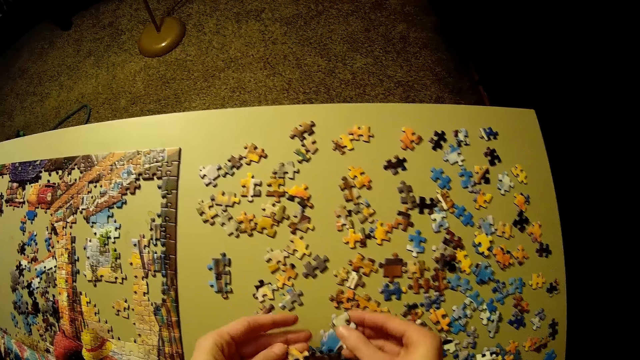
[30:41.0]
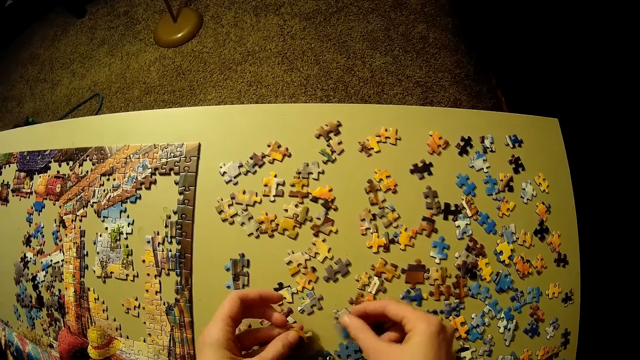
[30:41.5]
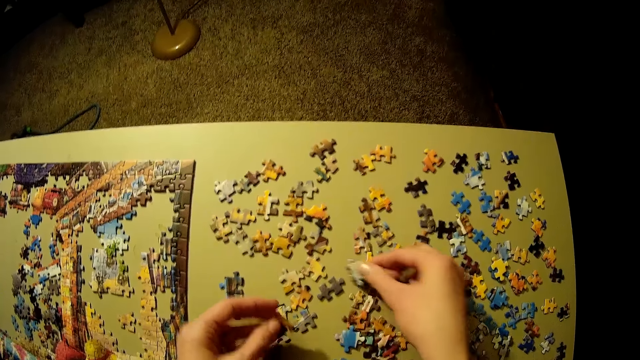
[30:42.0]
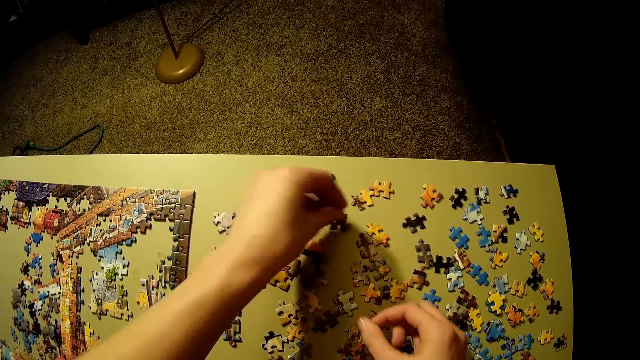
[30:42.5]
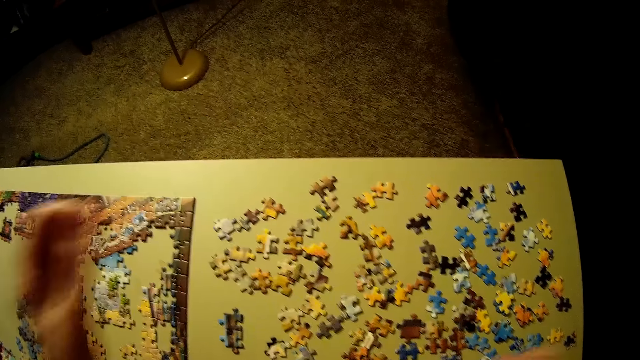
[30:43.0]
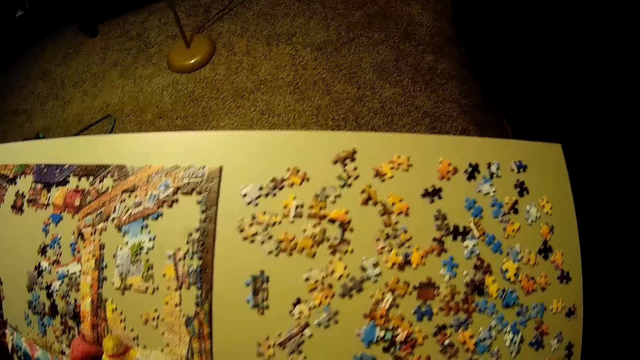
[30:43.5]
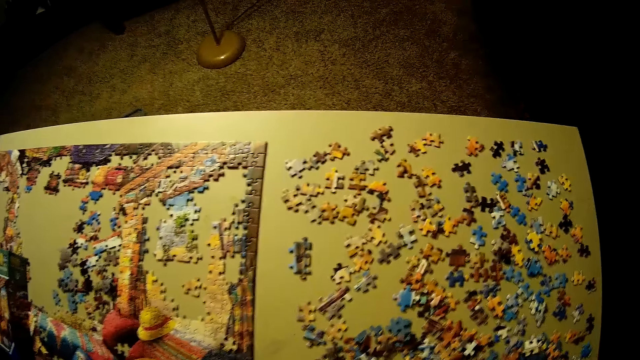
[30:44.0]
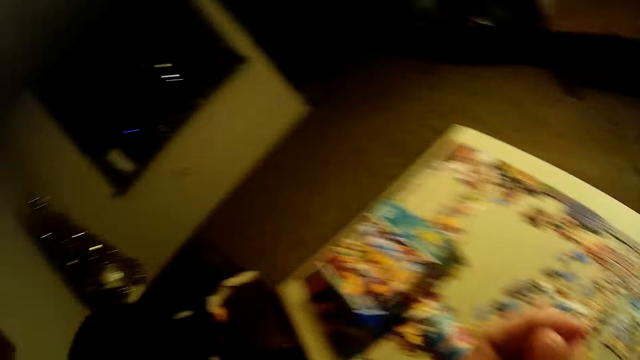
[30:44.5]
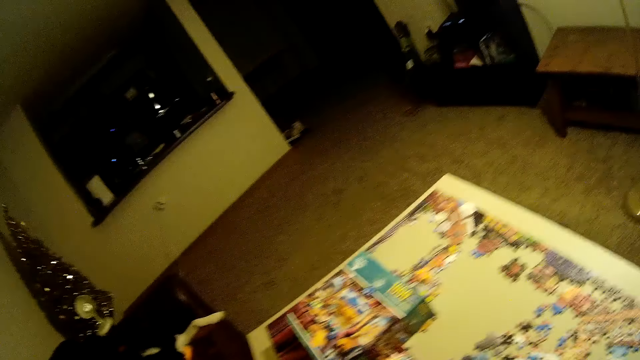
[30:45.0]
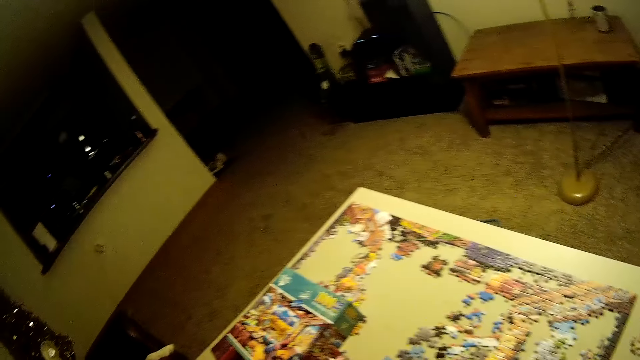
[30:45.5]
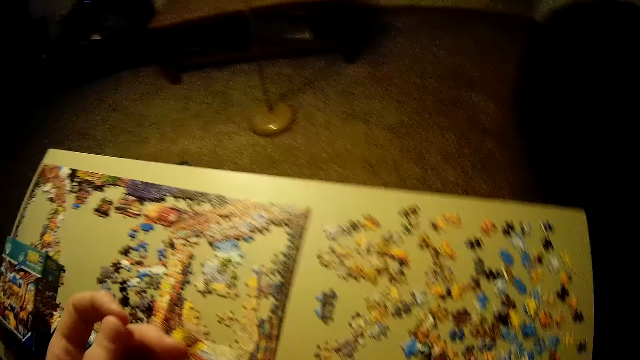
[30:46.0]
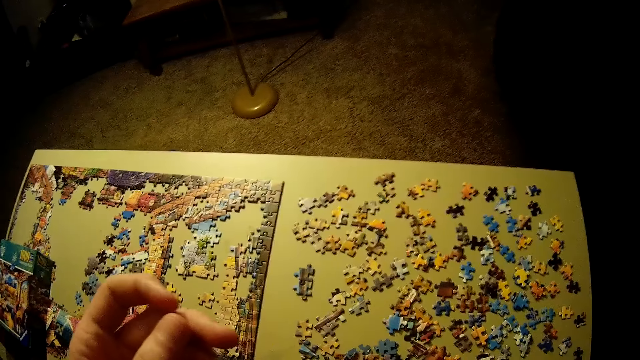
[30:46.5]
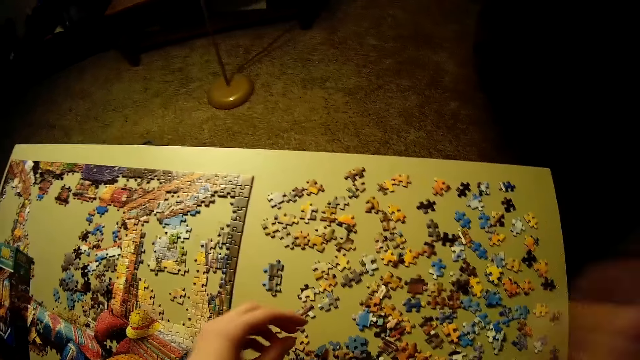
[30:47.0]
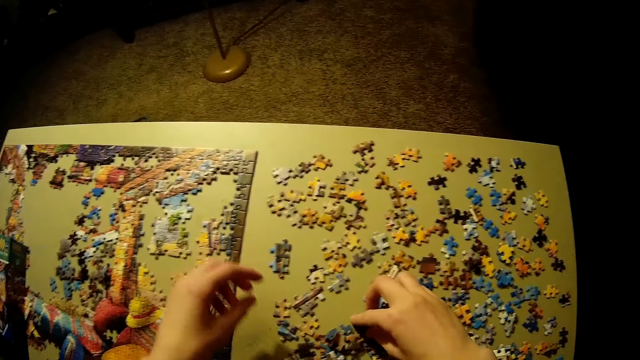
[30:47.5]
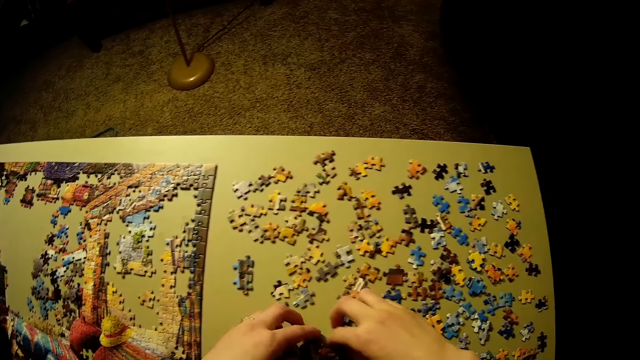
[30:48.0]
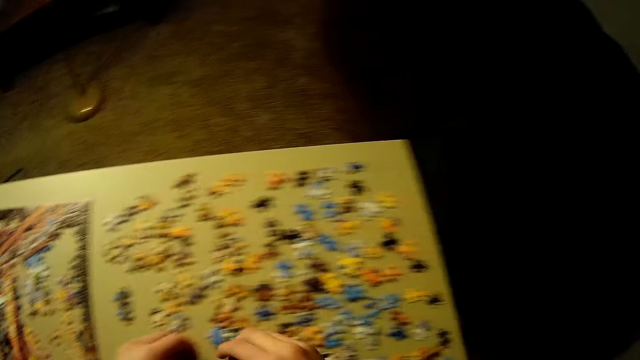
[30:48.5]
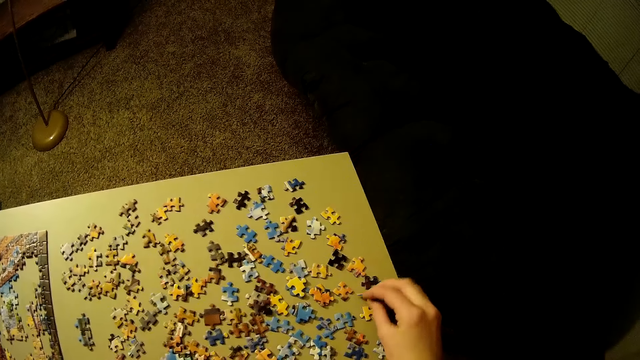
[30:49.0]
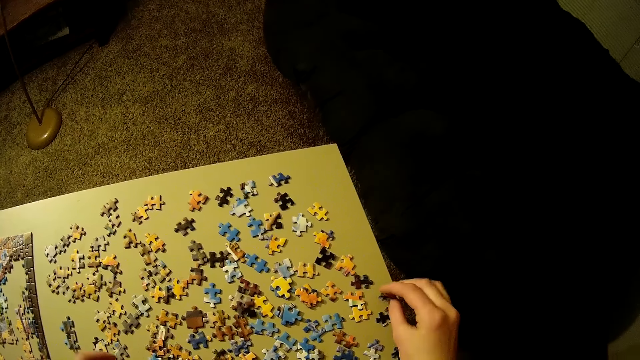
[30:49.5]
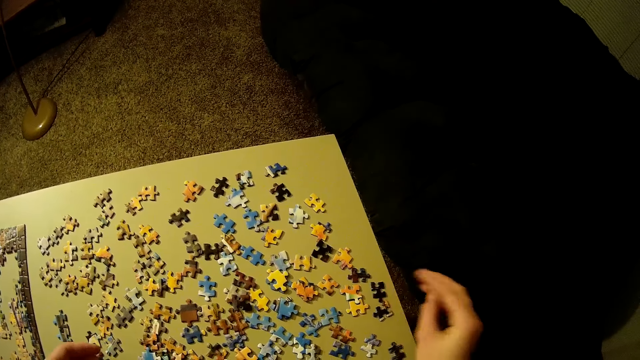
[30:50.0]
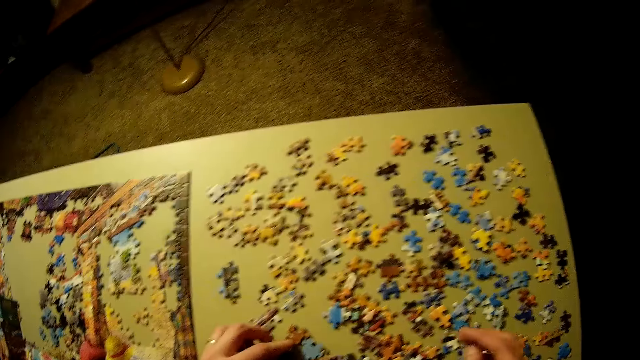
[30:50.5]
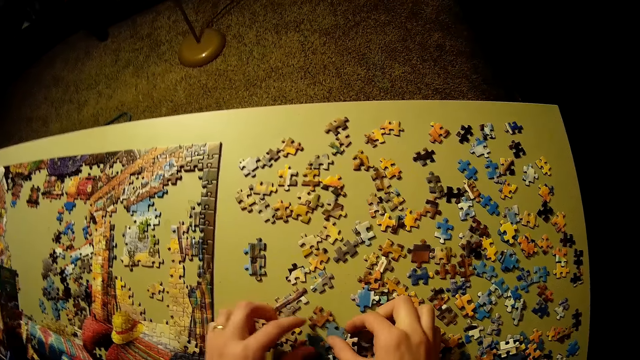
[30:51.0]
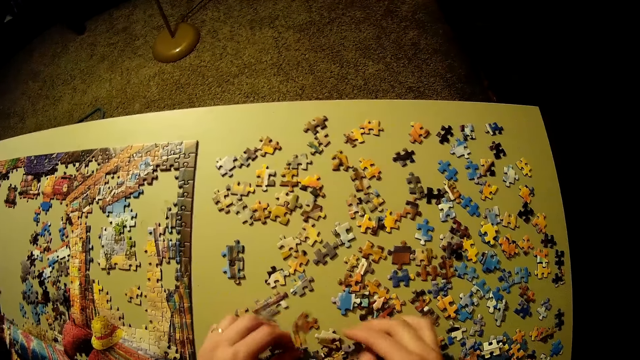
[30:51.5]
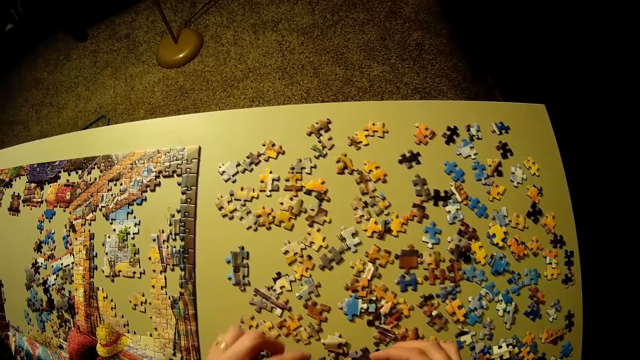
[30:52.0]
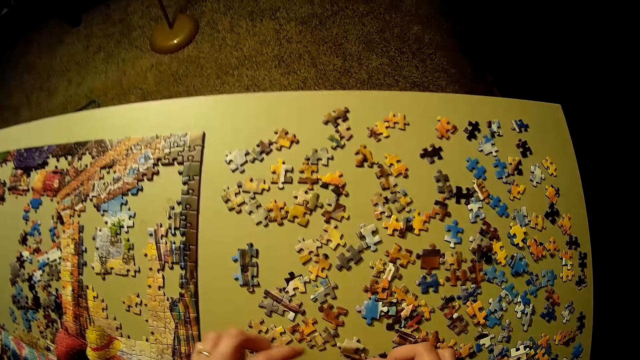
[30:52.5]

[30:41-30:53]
The camera wearer picks the puzzle pieces. They adjust the pieces of the puzzle on the table. They put the puzzle pieces on the table. They adjust the camera. They adjust the pieces of the puzzle on the table. They pick the puzzle pieces. They put the puzzle pieces on the table.

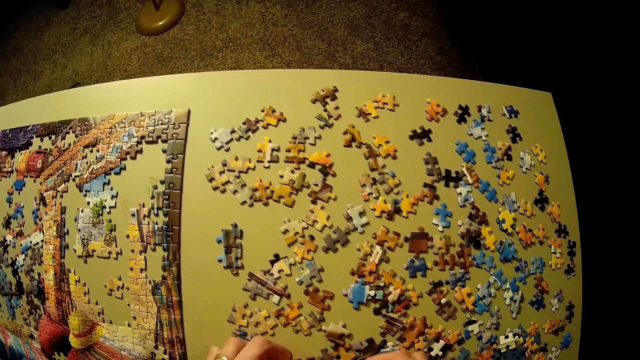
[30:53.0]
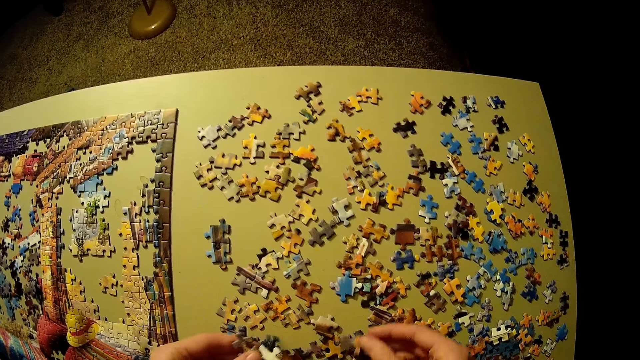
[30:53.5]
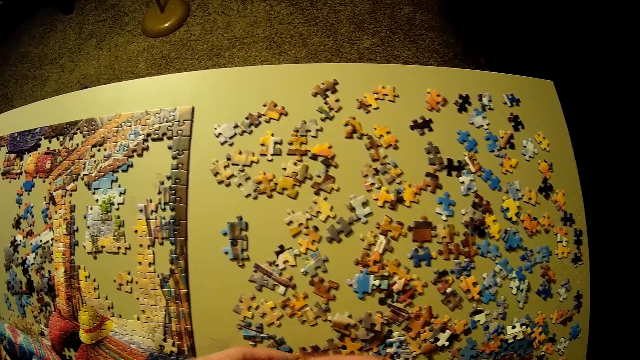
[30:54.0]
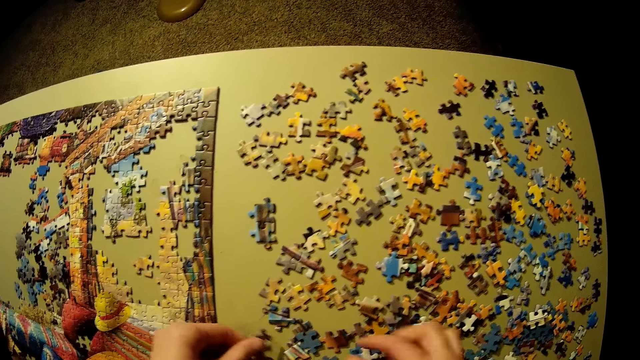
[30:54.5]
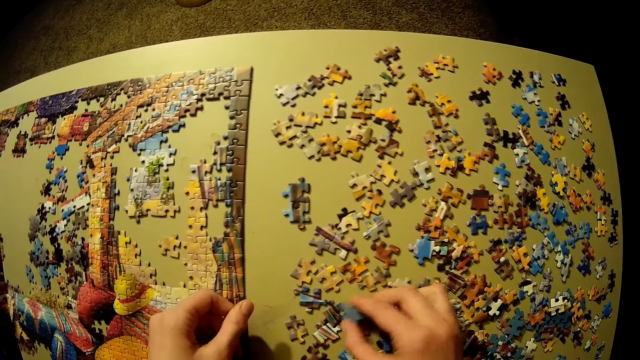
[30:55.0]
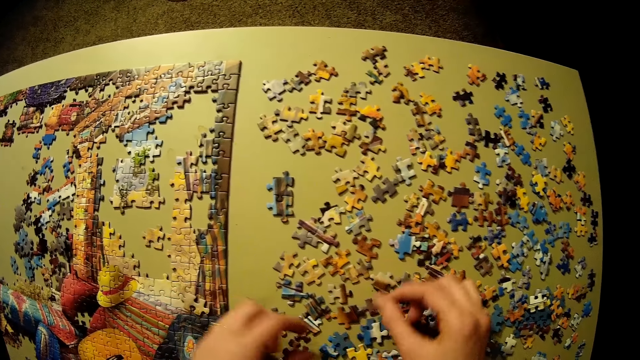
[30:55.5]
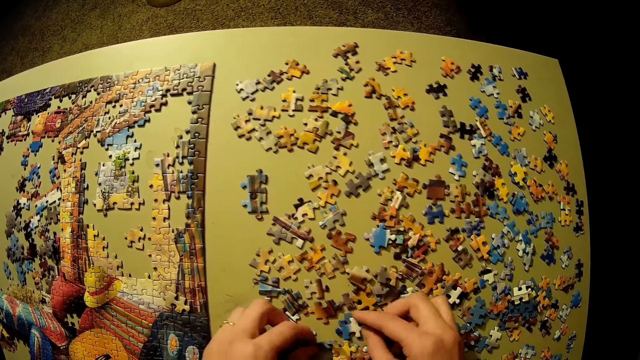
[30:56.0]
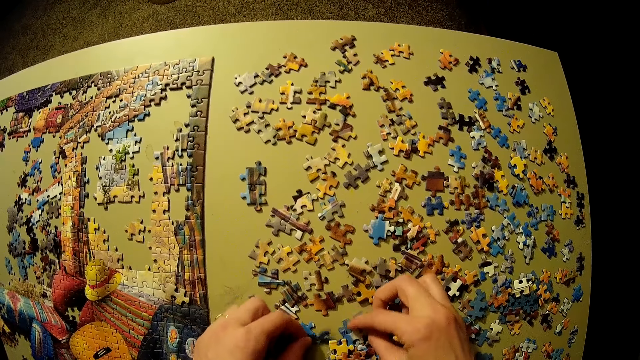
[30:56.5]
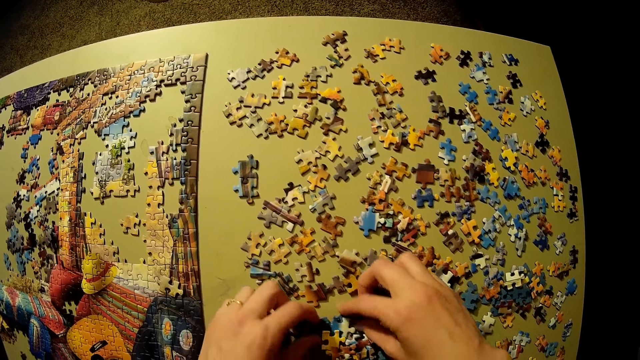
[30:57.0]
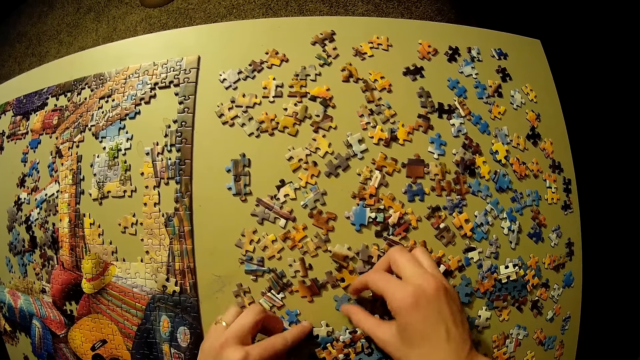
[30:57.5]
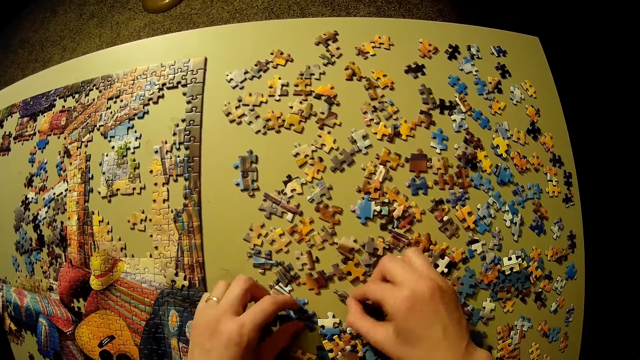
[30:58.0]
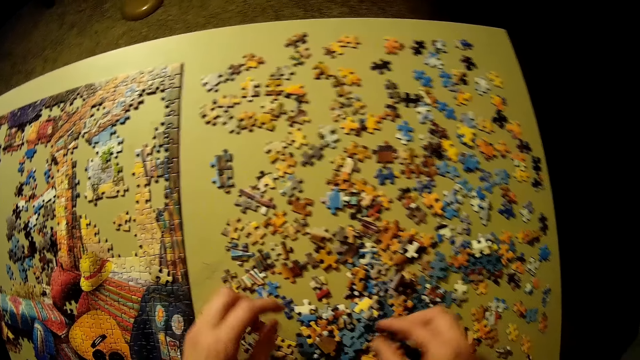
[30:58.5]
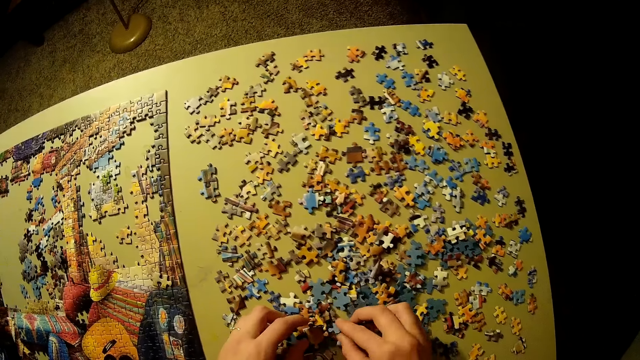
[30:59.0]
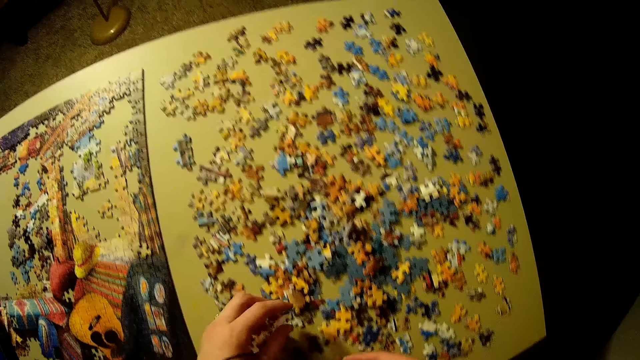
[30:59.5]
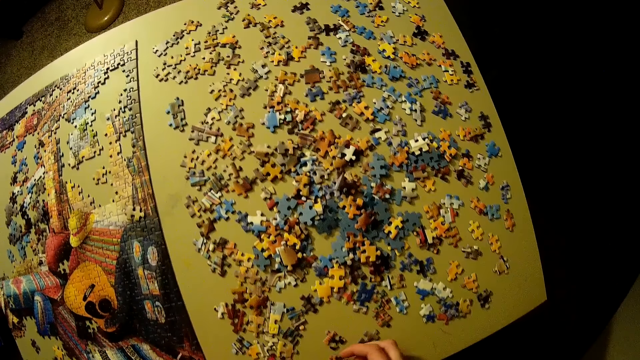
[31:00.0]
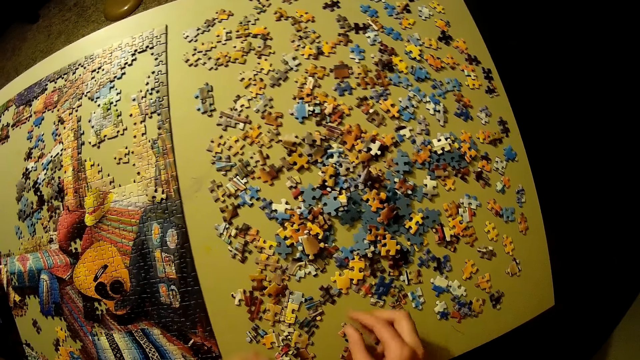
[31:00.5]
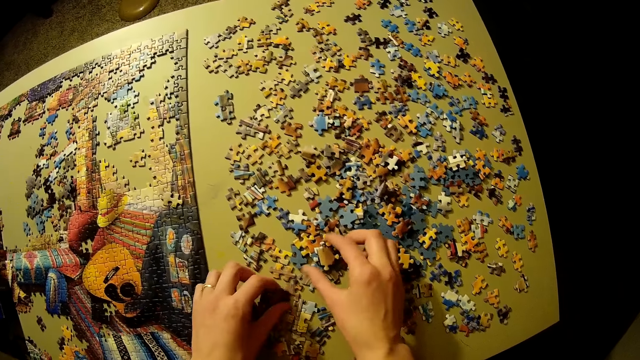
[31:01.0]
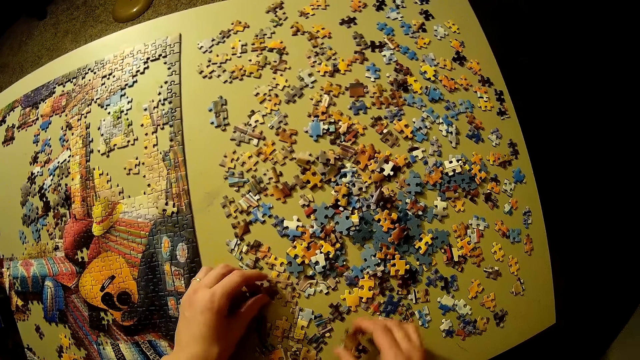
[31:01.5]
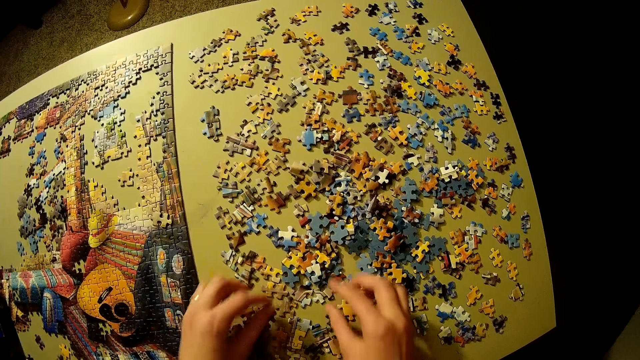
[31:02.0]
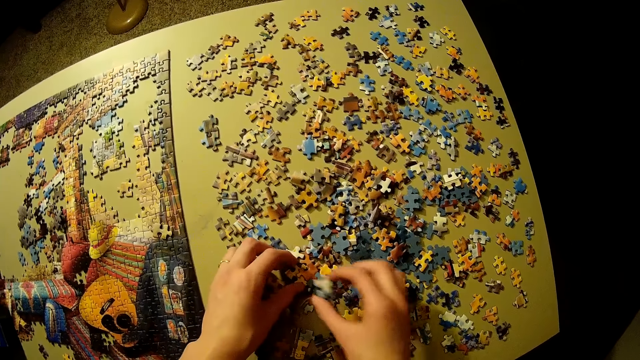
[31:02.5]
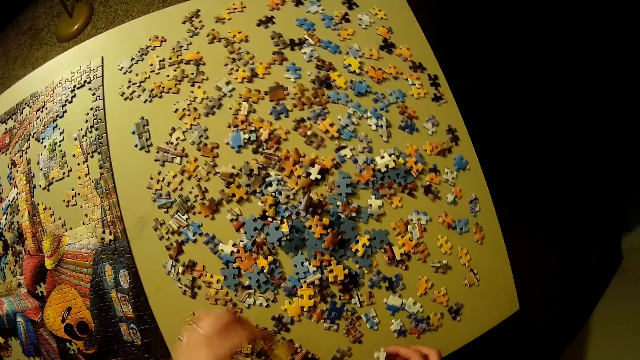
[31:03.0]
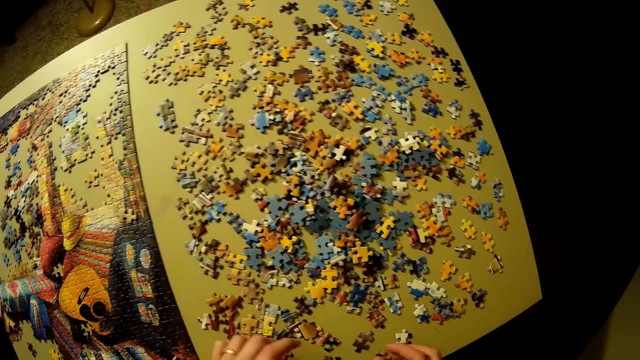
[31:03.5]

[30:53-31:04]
The camera wearer moves the puzzle pieces on the table.
